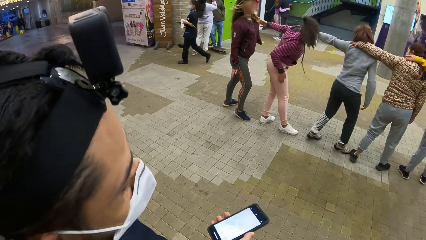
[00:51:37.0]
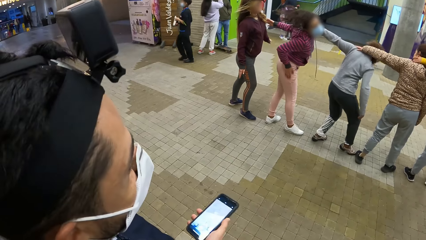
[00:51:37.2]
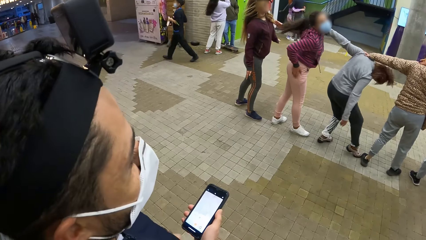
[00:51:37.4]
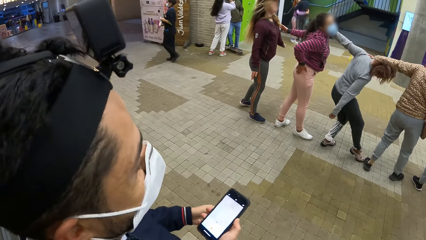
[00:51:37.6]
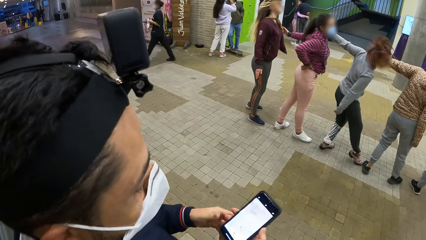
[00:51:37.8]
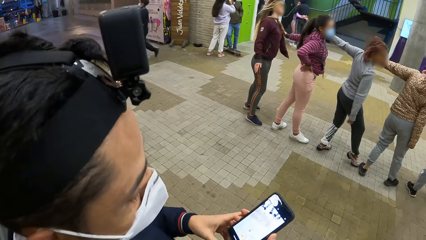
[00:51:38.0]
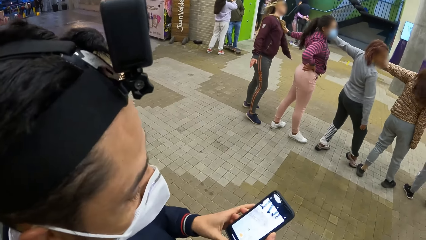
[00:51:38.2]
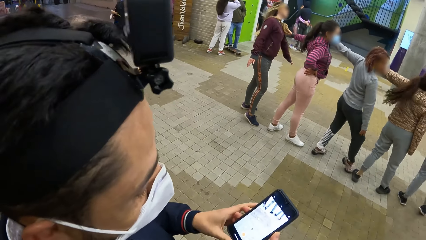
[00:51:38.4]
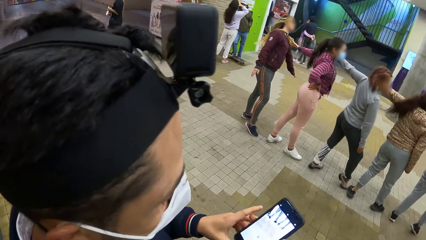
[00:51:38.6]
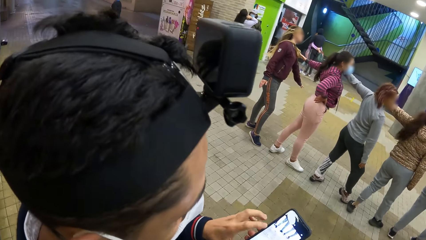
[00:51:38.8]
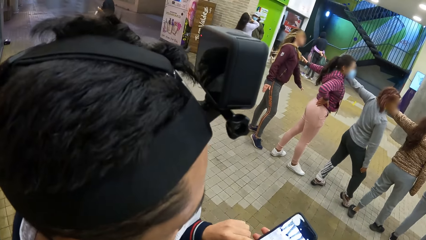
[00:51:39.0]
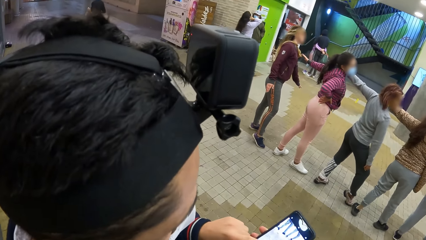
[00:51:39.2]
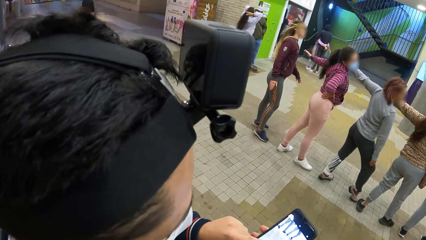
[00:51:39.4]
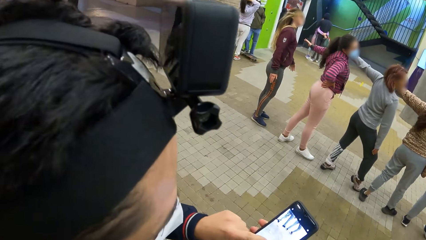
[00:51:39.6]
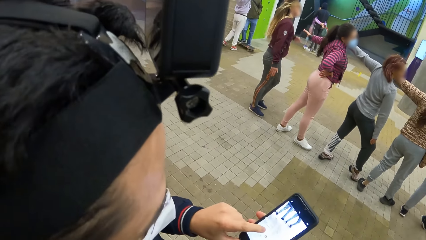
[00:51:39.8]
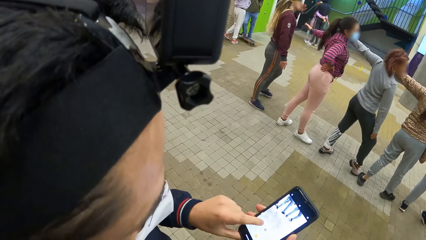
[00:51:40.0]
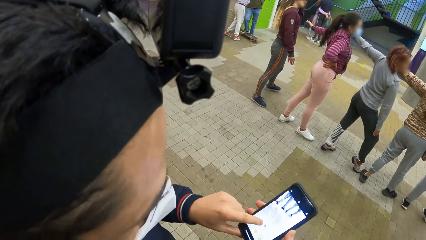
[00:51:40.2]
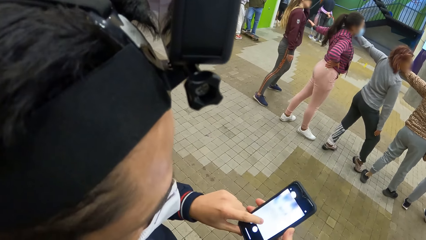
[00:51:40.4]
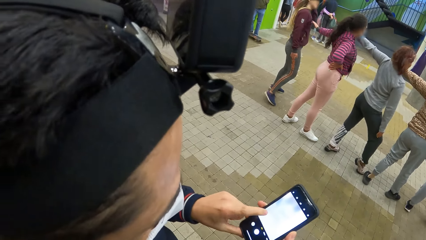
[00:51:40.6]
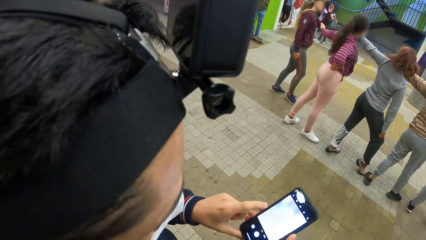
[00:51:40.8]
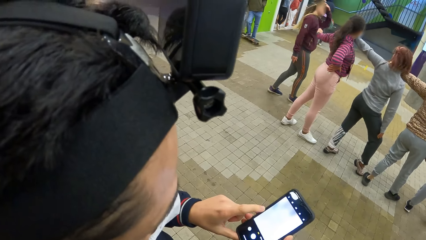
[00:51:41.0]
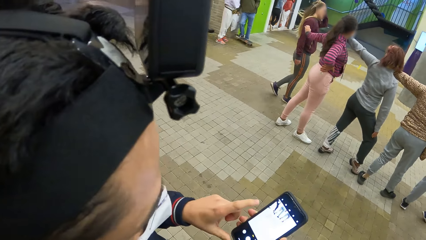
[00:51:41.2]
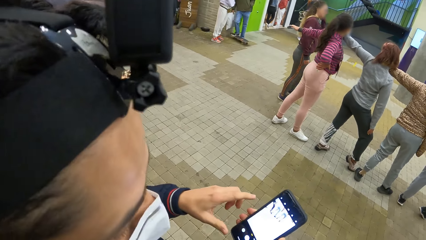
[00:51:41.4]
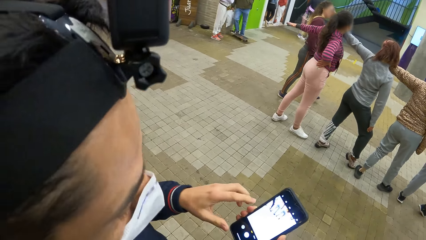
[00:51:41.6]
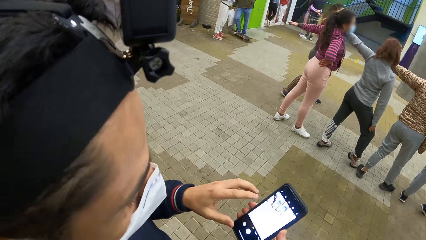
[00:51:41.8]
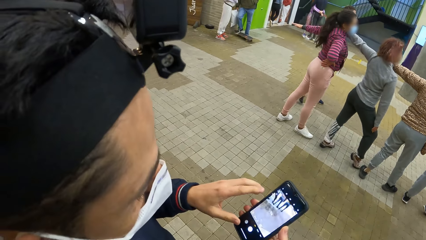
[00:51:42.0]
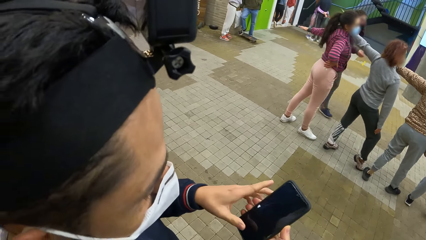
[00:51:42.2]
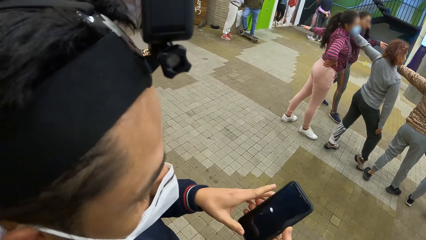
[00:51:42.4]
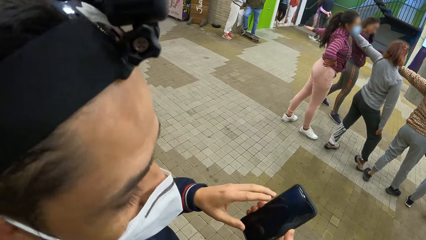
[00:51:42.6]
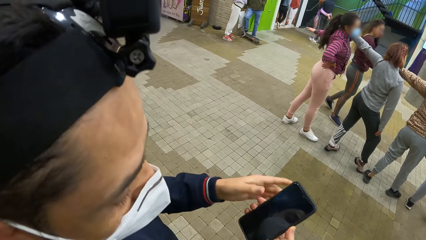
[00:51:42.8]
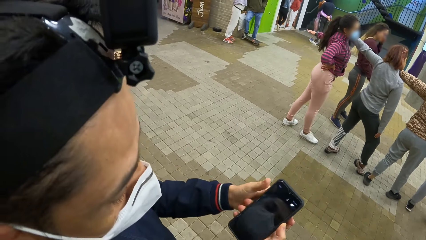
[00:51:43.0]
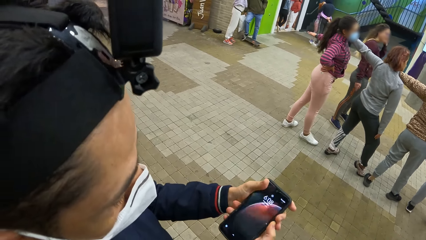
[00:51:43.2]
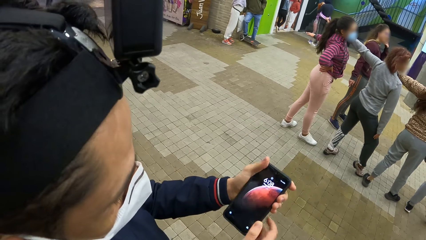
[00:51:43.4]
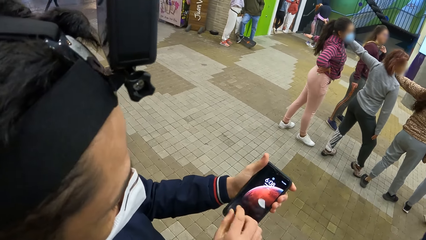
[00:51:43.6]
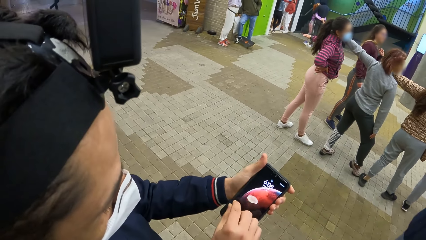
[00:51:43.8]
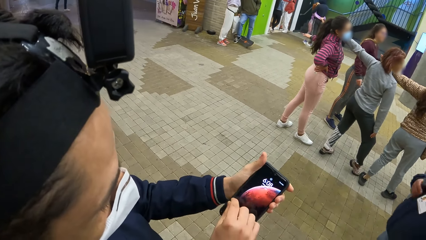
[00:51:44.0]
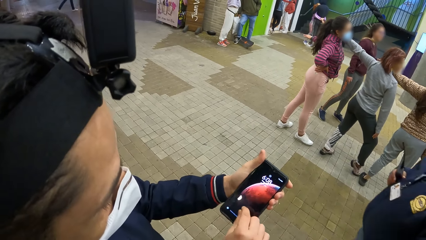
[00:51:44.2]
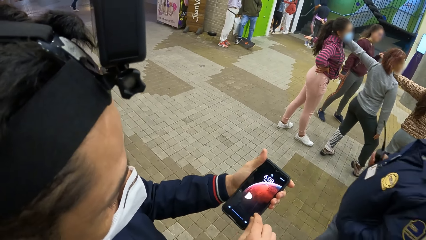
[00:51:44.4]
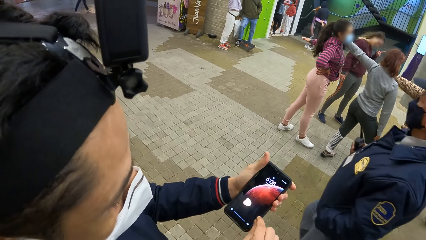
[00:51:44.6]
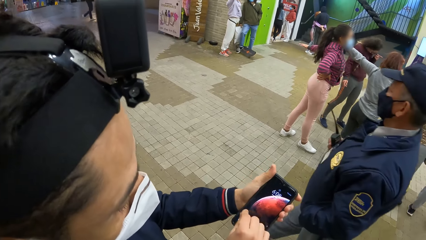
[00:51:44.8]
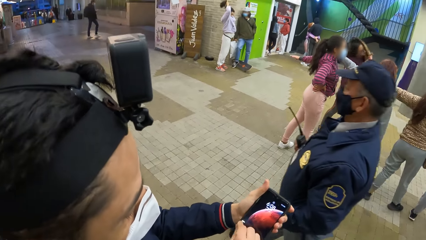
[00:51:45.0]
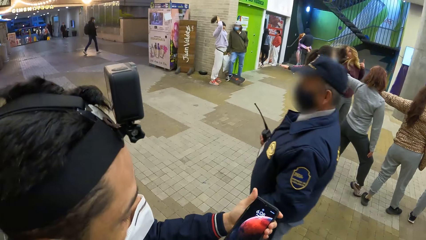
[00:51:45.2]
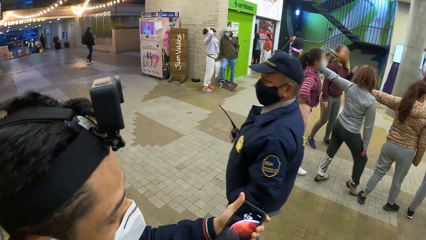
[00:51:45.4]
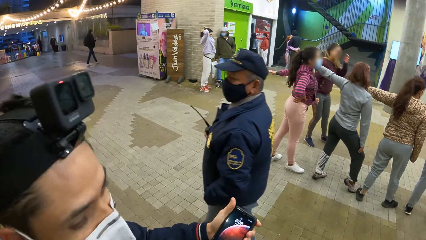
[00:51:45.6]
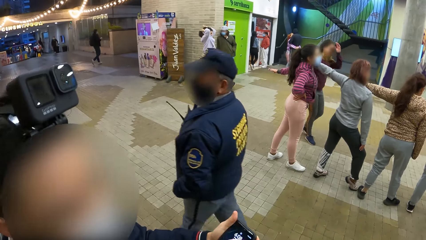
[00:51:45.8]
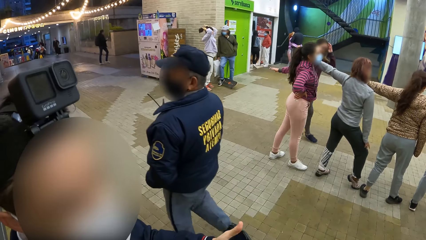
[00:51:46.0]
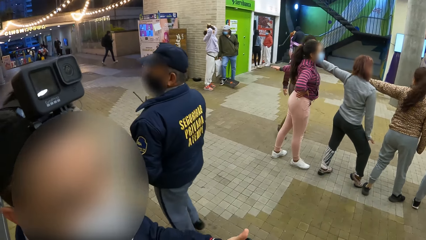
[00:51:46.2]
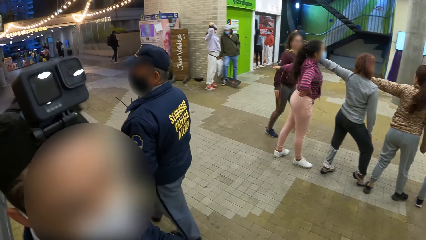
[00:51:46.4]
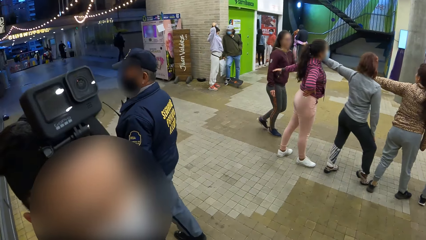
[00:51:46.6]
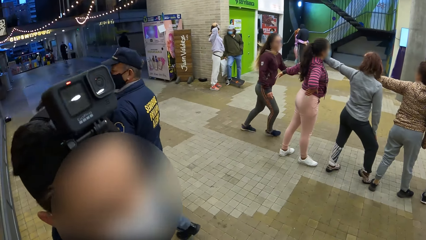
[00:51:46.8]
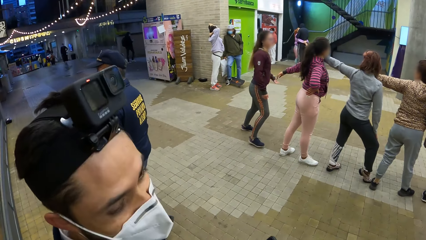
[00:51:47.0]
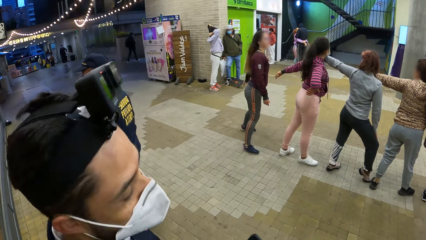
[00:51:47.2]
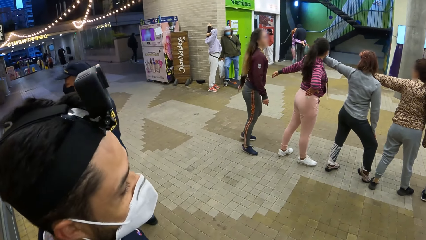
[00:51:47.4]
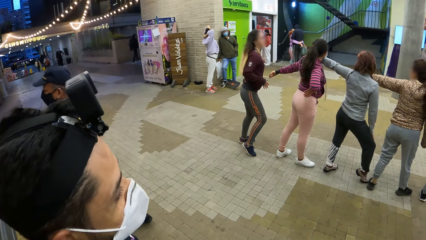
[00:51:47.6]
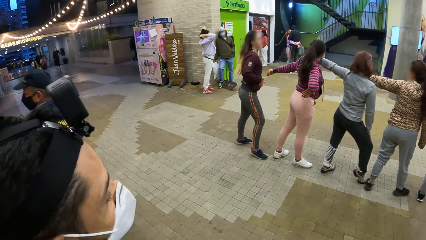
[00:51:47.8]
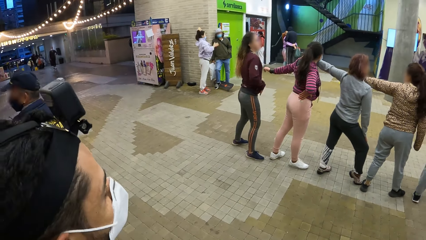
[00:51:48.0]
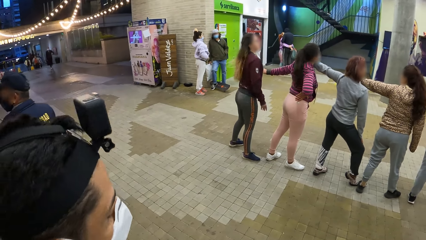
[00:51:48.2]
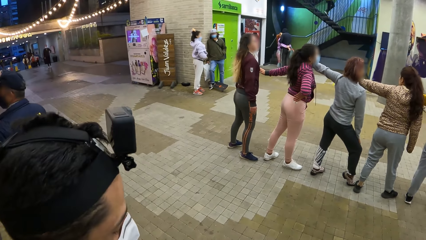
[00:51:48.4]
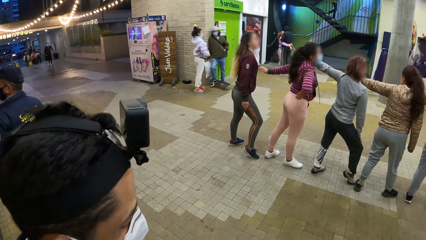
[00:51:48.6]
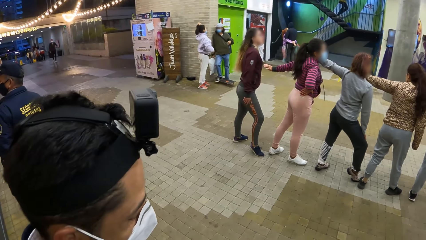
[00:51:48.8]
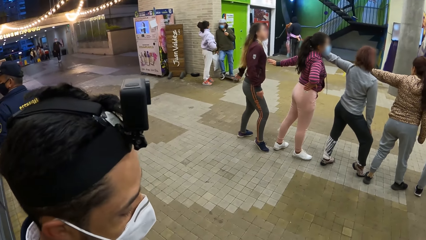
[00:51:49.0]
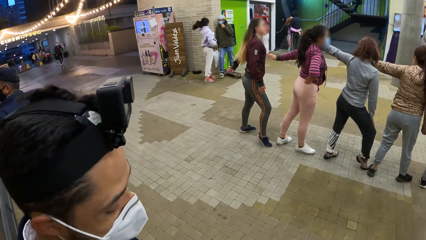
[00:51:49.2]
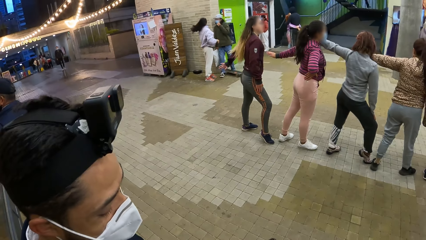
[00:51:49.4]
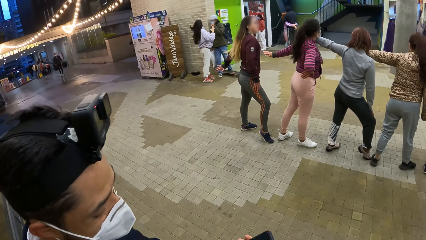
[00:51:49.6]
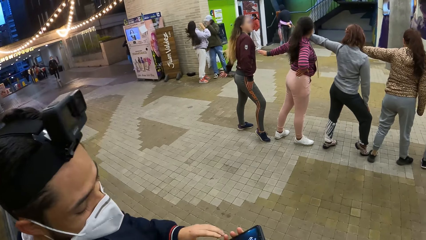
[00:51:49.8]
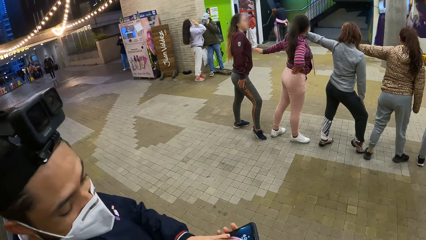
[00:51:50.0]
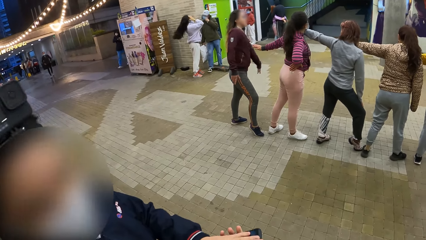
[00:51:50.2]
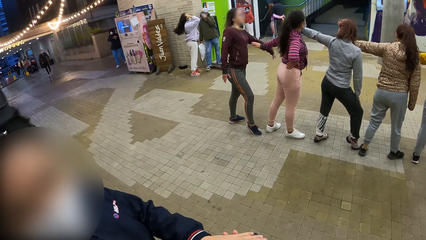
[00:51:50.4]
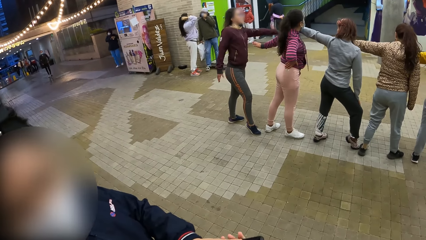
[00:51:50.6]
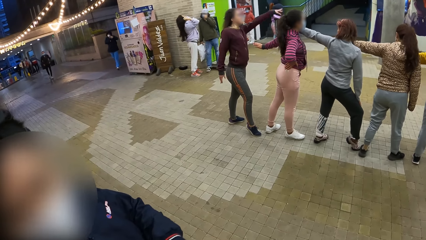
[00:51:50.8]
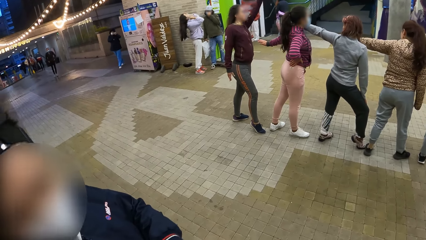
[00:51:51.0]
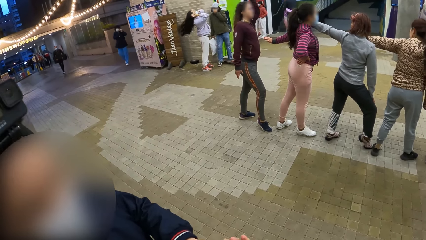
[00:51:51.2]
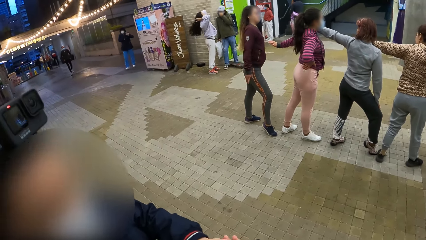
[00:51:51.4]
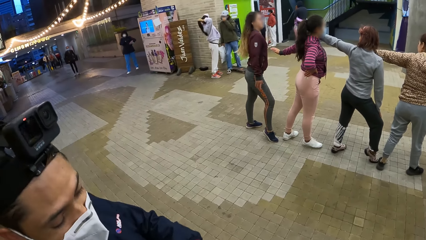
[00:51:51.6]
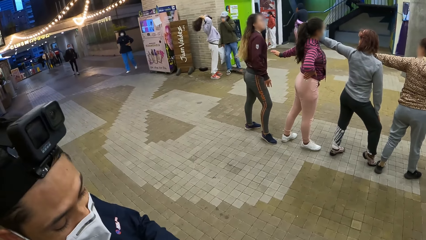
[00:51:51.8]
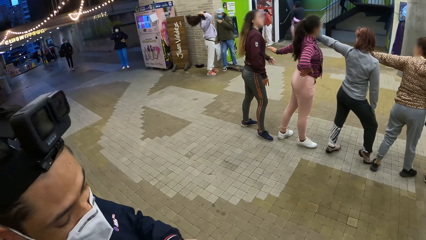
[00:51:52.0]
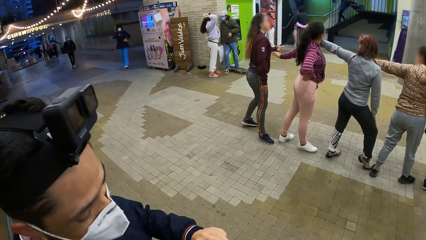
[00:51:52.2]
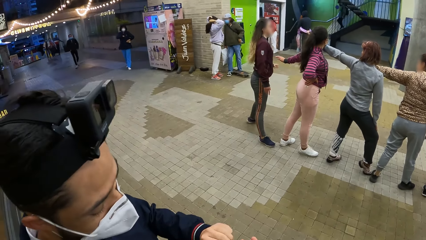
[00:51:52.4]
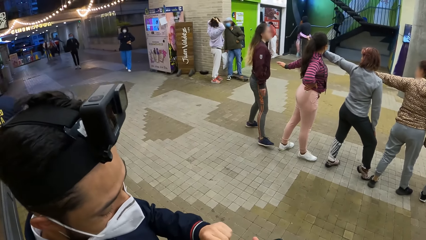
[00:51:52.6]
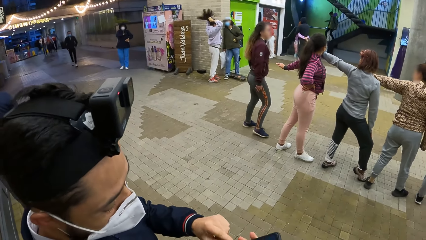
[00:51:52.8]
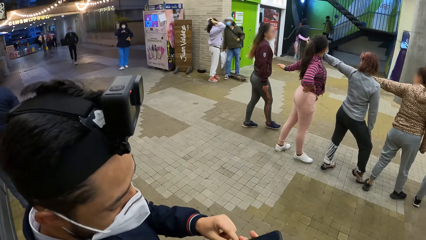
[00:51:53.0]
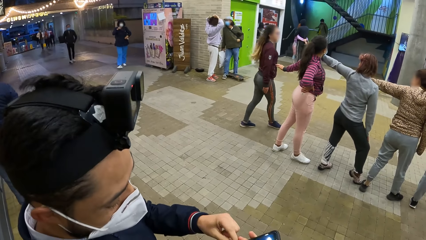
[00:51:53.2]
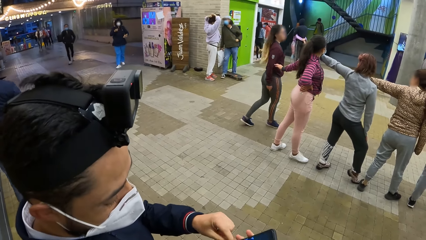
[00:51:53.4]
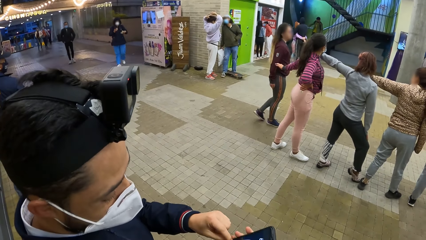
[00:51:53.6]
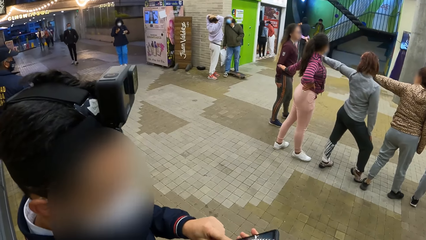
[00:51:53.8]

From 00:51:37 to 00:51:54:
The man operates the phone. The camera wearer looks at the man. The man moves his hand.
